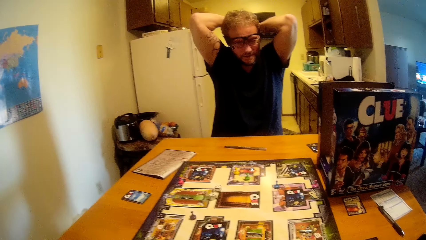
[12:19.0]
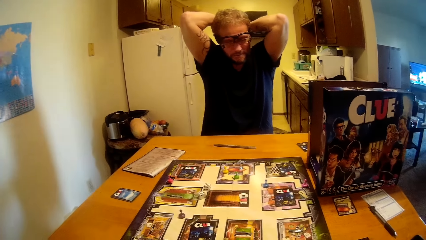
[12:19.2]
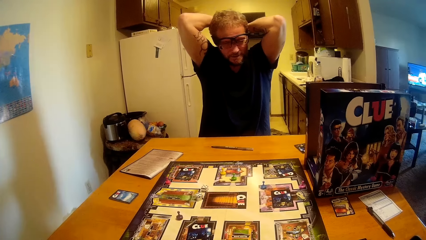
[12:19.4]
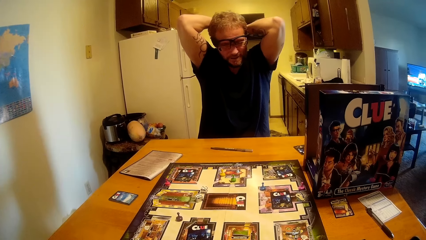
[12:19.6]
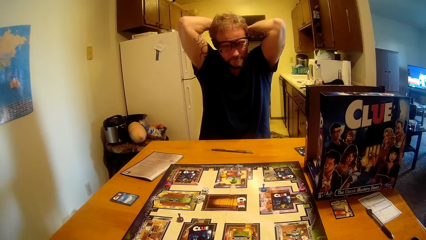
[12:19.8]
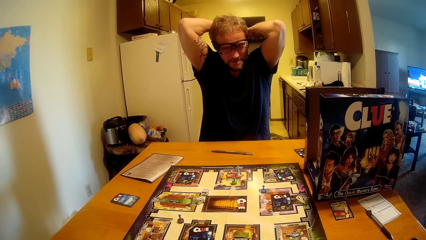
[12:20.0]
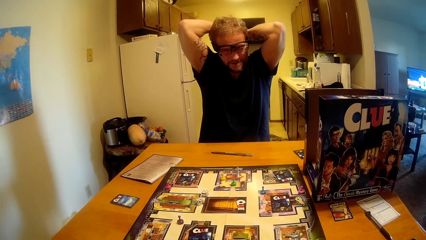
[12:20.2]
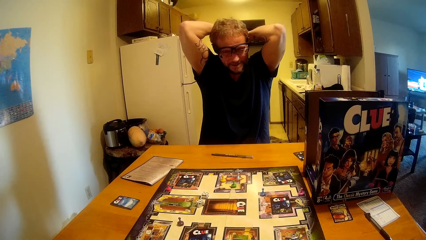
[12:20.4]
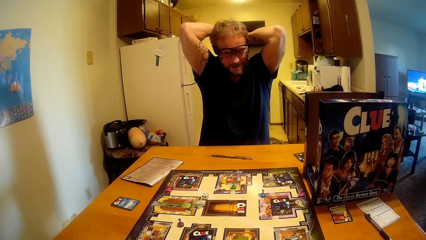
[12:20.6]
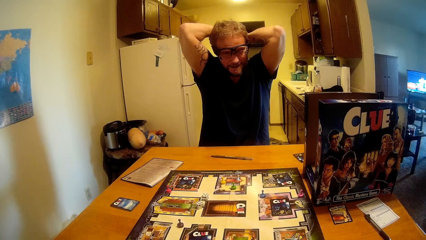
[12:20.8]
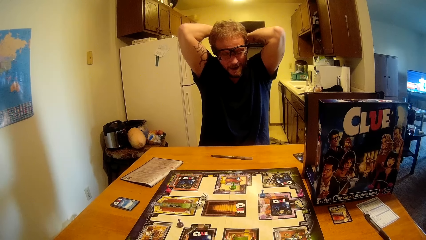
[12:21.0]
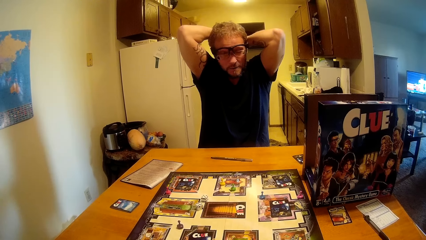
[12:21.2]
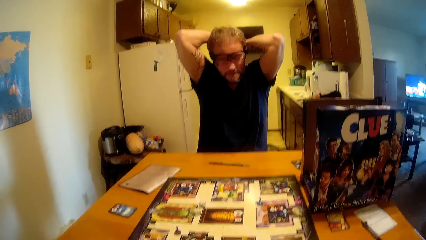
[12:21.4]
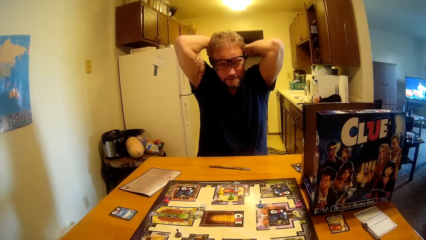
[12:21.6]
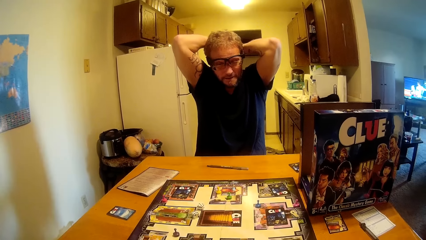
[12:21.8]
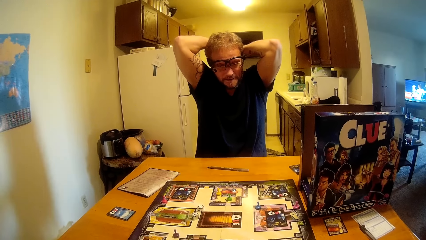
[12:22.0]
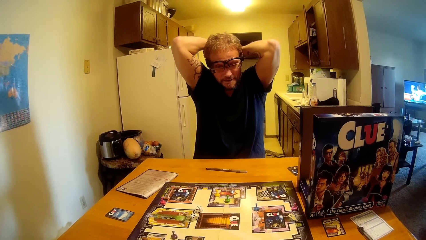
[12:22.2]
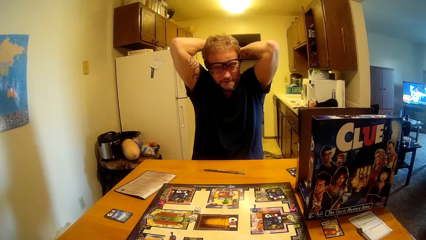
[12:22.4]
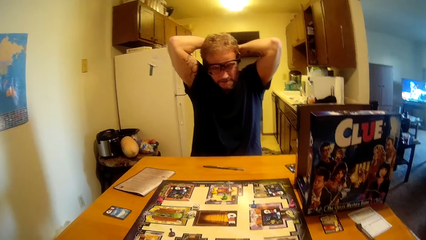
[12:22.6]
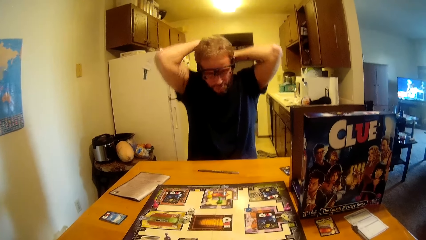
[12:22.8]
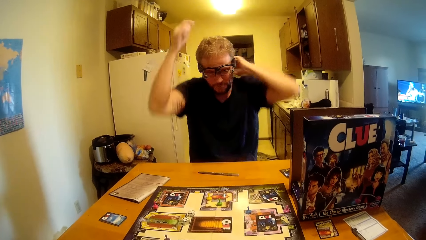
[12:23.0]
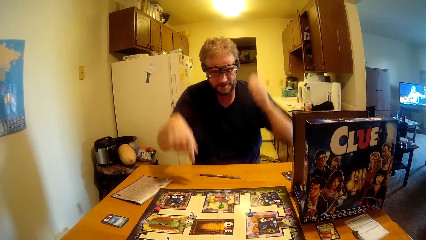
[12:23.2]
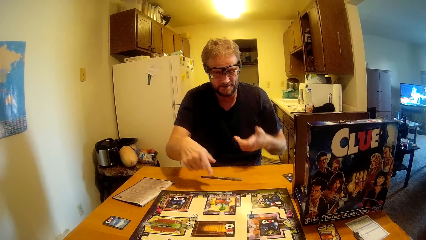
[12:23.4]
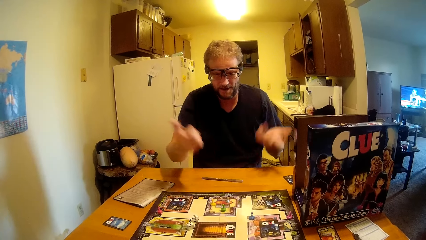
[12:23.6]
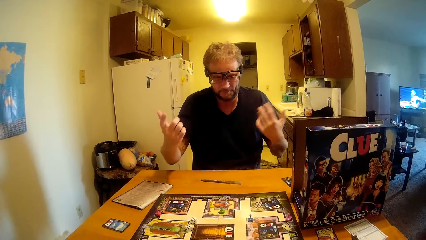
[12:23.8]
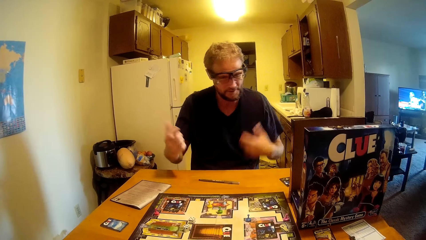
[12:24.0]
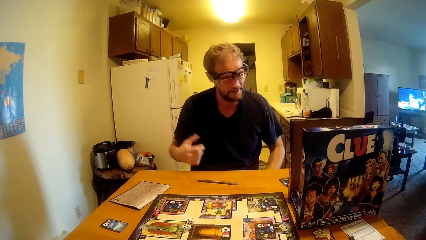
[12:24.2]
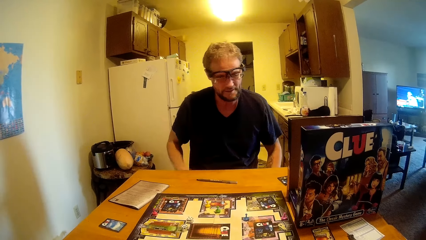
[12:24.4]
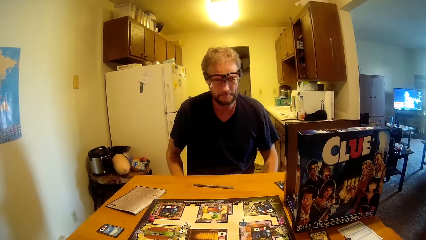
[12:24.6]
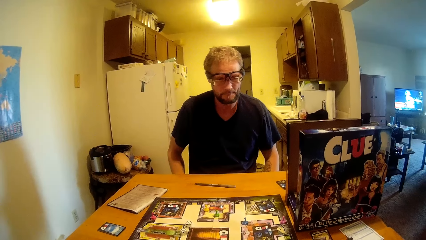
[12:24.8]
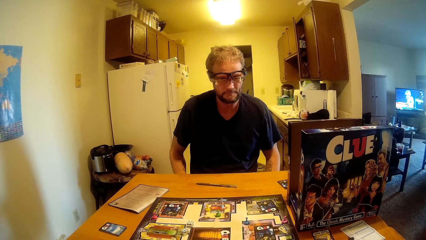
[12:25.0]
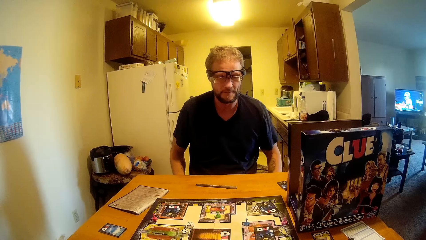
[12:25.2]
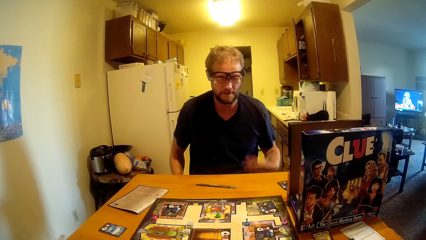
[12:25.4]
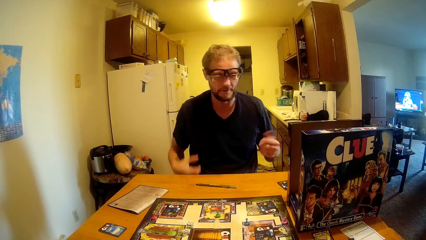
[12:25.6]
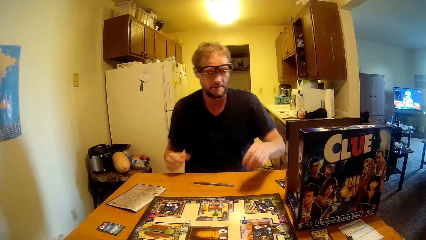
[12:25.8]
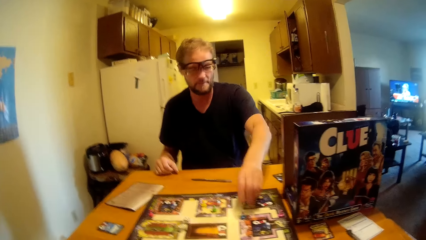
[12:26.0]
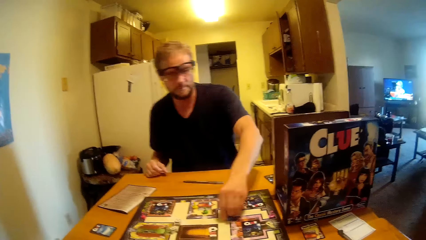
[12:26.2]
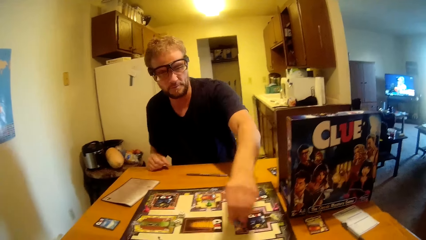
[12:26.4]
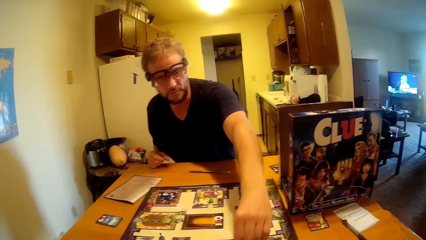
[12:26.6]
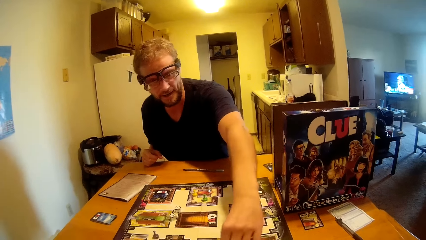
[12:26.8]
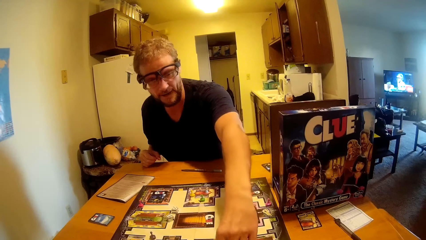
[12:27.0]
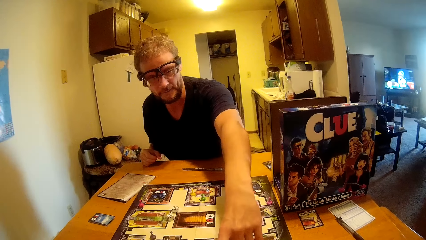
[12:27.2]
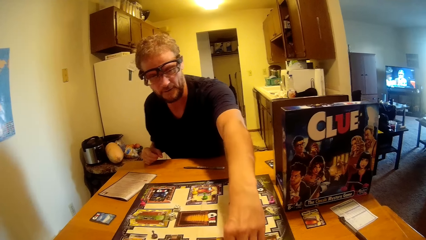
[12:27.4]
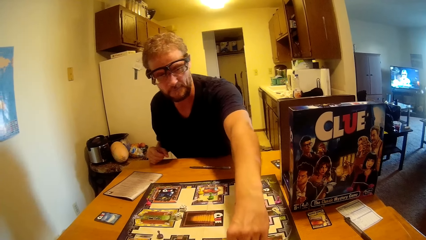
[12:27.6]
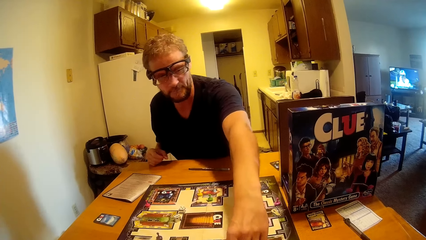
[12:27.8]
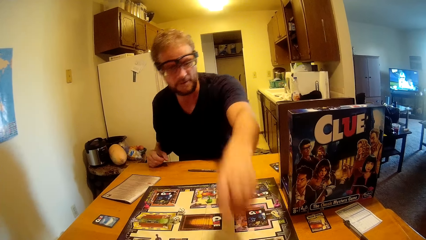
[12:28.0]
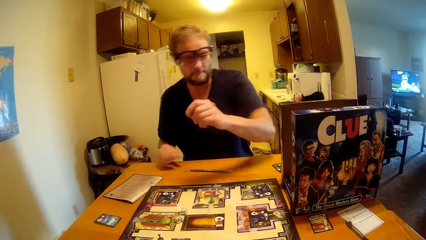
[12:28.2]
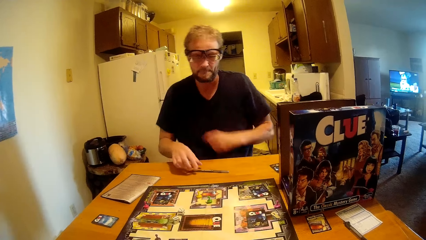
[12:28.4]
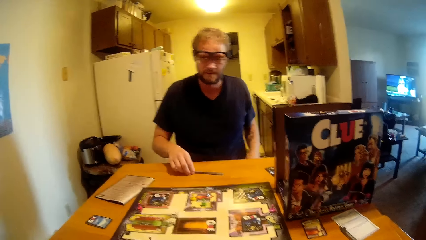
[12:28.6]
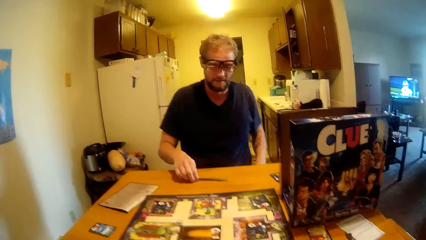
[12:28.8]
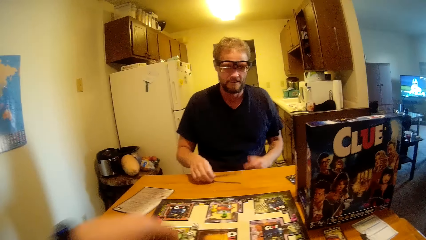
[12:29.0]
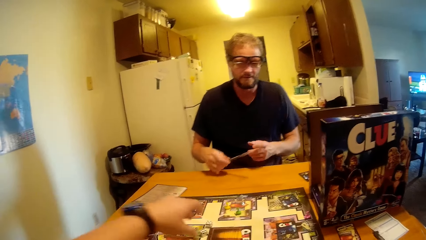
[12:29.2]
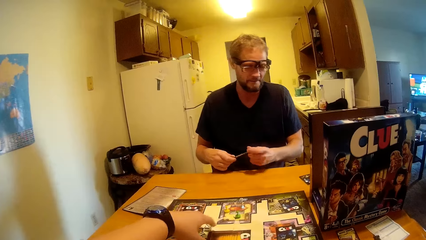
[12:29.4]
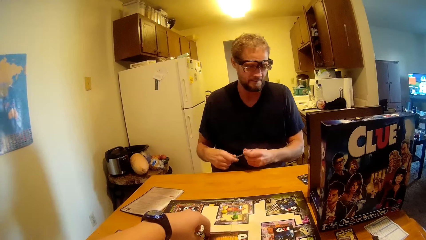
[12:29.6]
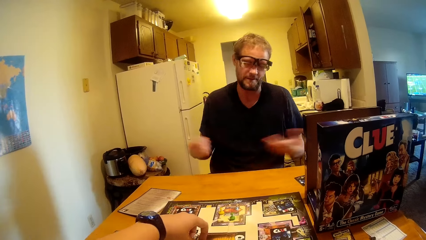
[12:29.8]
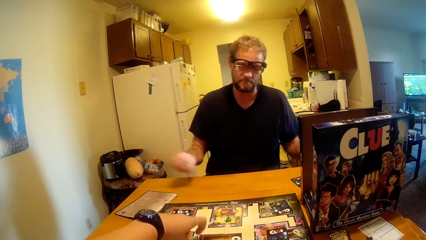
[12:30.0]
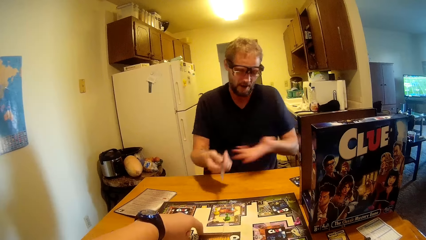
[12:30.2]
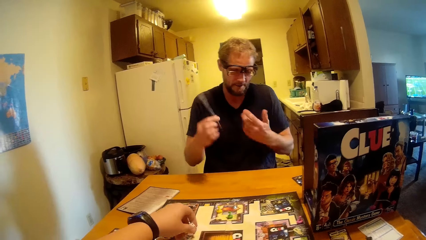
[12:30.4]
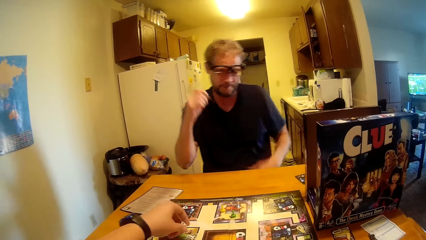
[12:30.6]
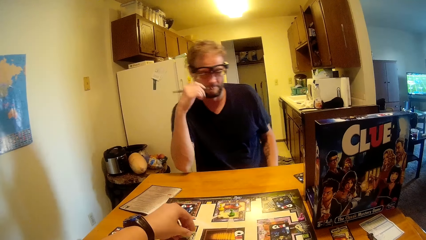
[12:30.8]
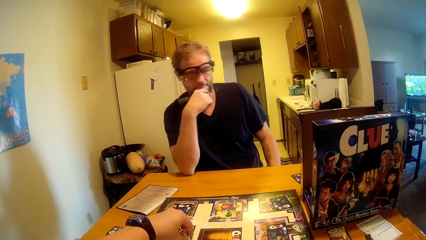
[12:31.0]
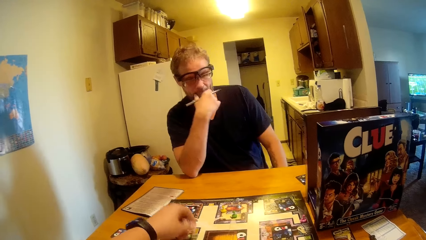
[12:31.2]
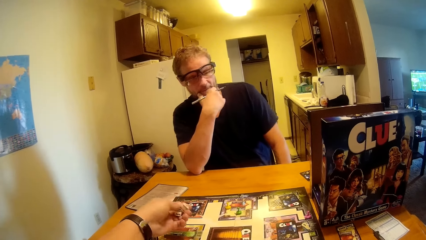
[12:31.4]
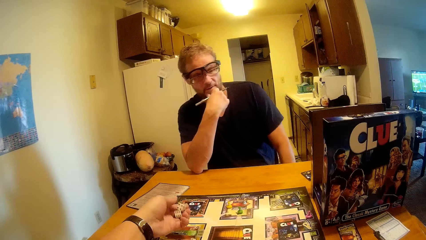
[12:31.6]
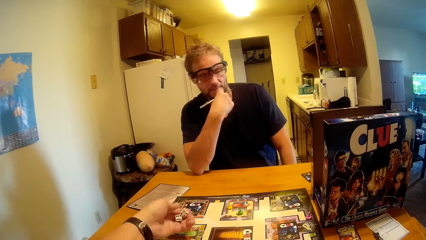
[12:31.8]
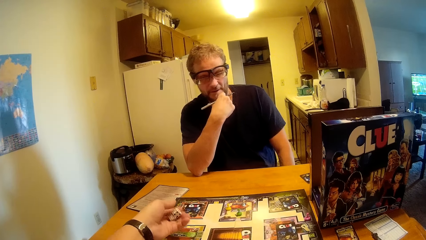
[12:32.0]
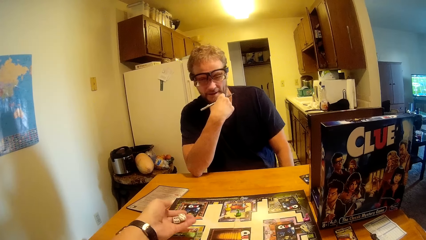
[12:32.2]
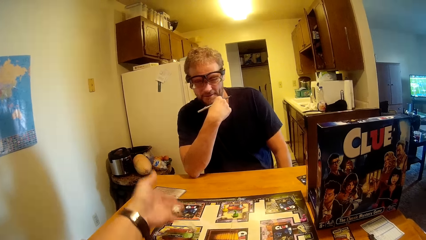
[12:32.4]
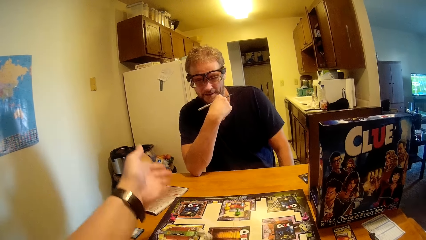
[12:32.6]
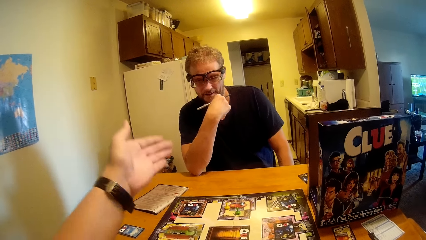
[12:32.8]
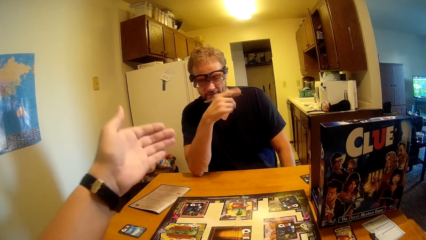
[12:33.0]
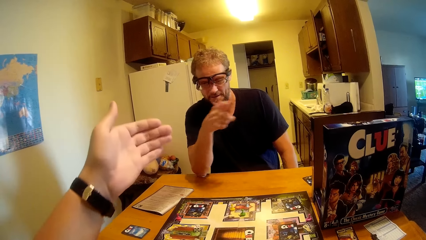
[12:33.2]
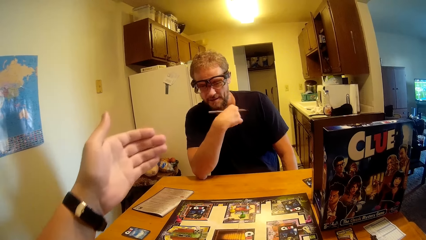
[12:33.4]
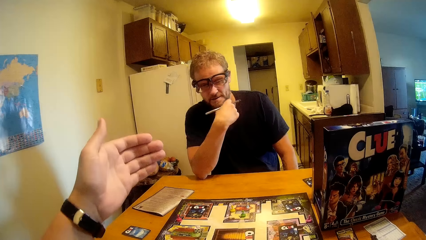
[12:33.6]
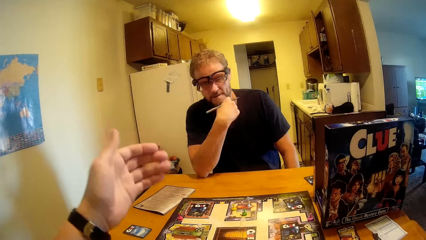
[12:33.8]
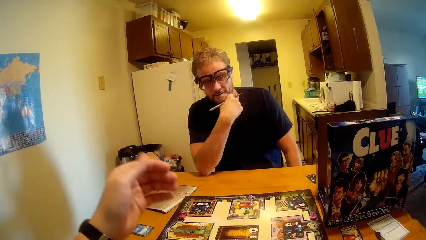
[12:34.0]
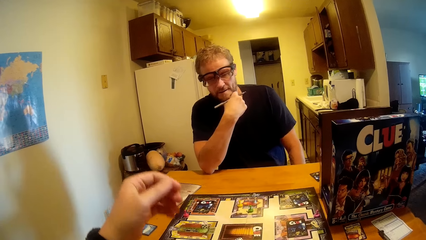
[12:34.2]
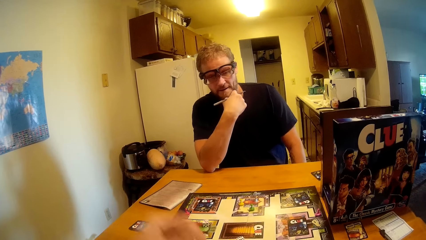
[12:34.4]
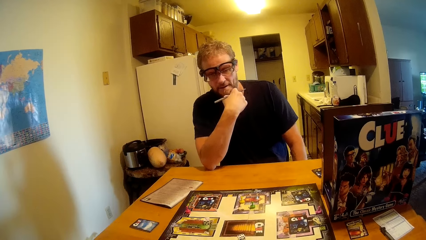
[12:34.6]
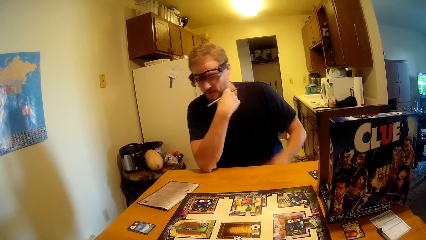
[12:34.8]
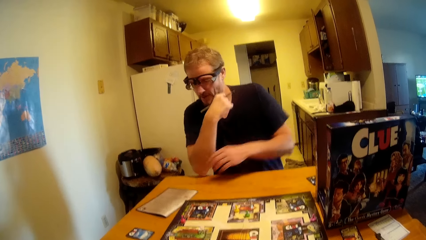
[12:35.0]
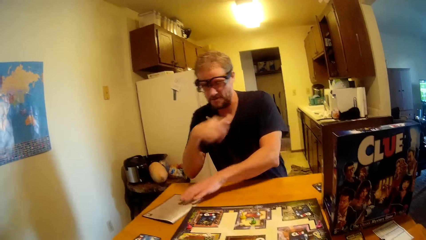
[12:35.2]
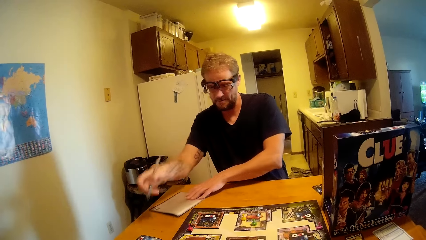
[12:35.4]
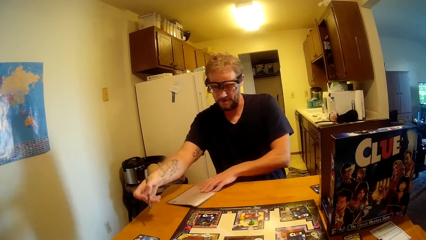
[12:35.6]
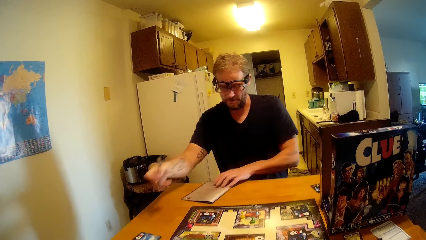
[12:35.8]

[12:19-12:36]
A man moves his hands. The man puts his hands on his lap and moves his hands. The man moves a pin on the table. The man touches the board. The man picks up a pen. The camera wearer moves their hands. The man holds the pen with both hands. The camera wearer picks up the dice. The man holds his chin. The camera wearer shakes the dice in their hand, drops the dice on the table, and throws the dice on the board. The man picks up a paper.
